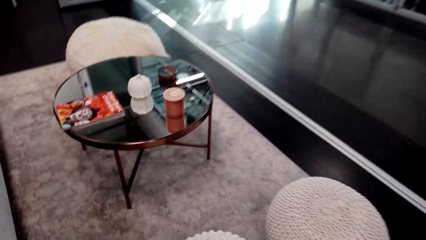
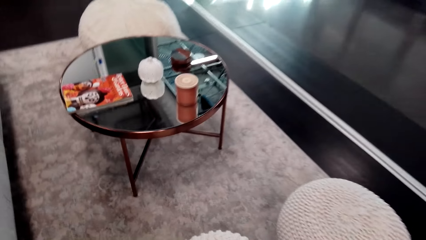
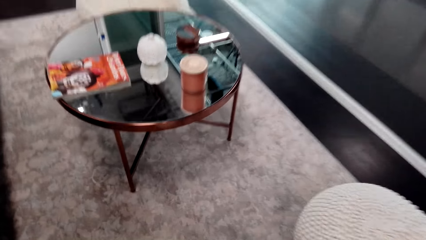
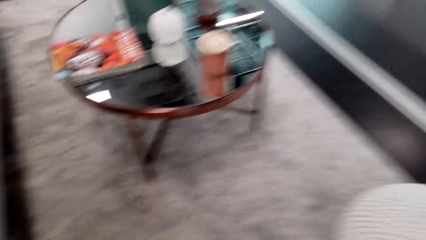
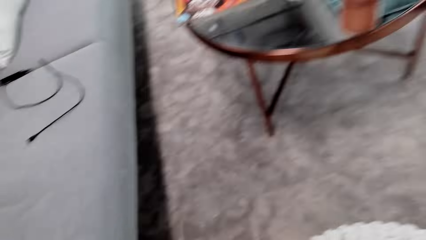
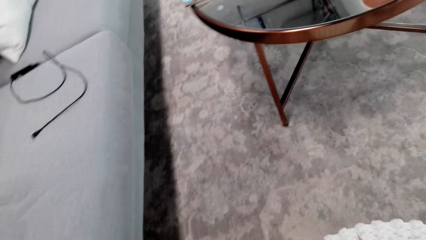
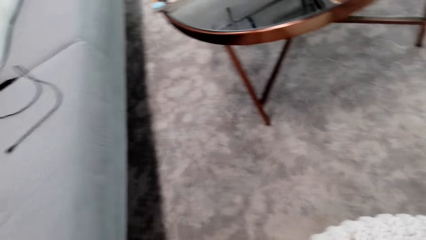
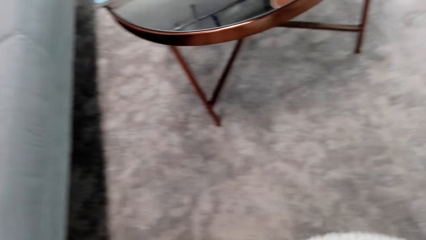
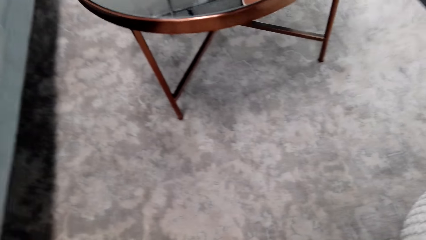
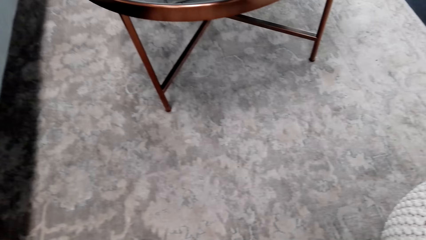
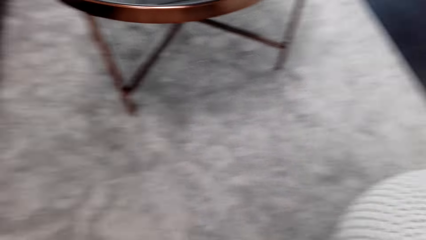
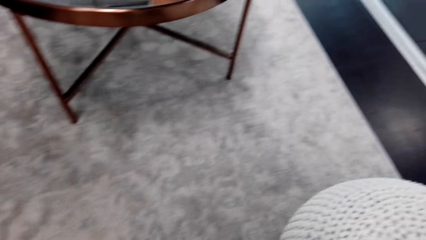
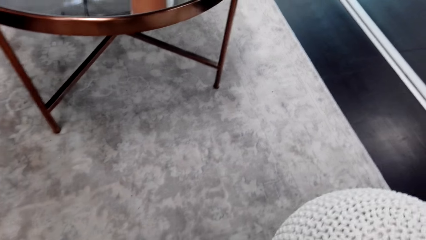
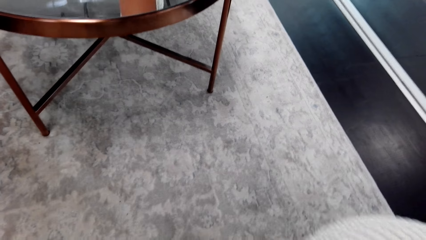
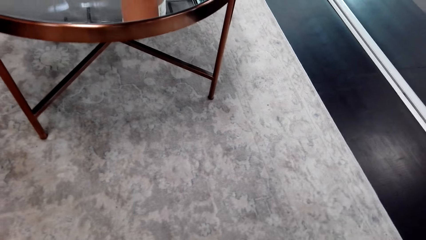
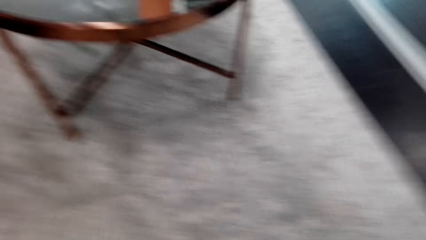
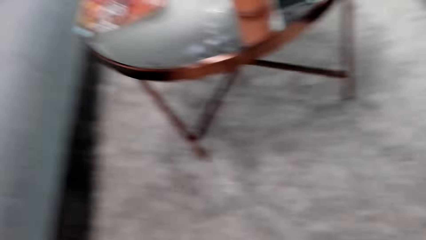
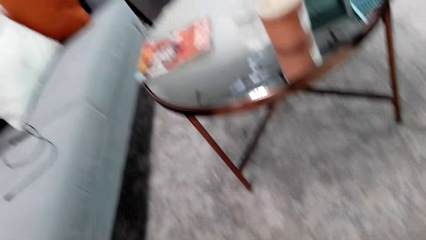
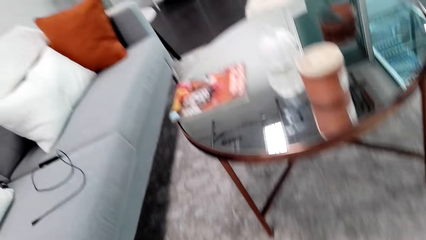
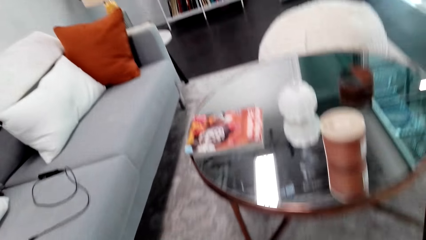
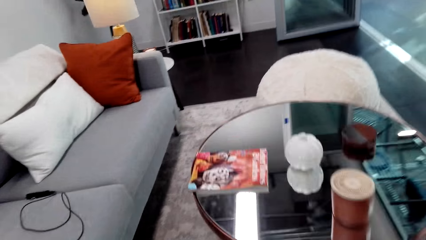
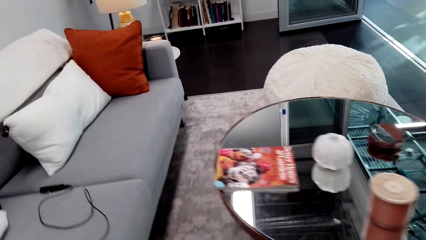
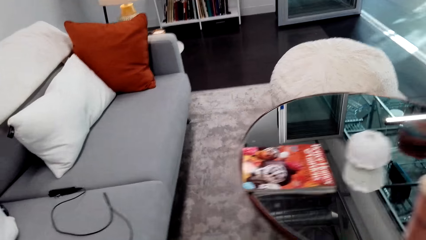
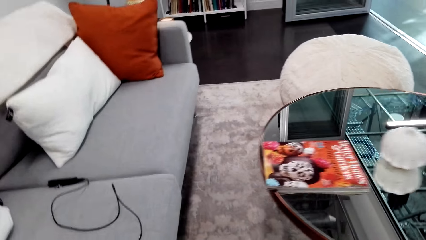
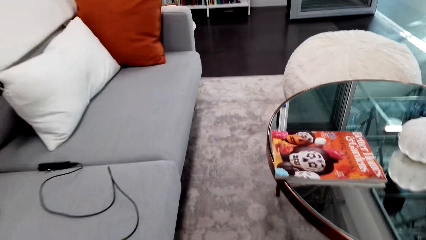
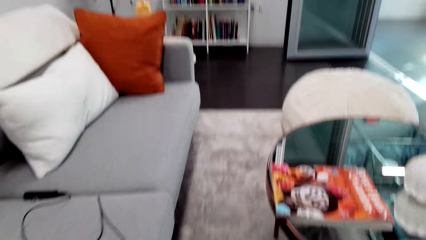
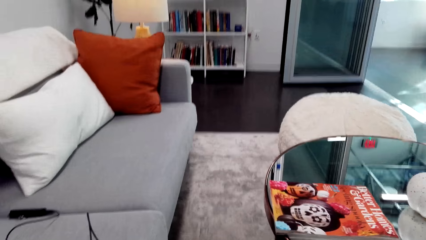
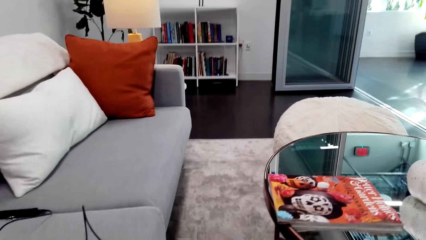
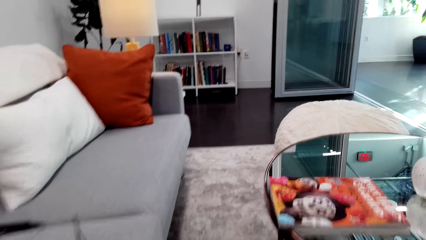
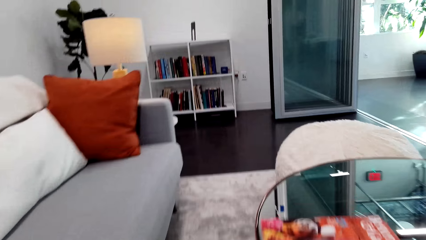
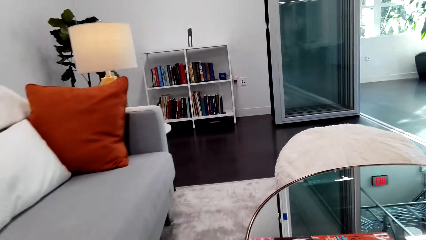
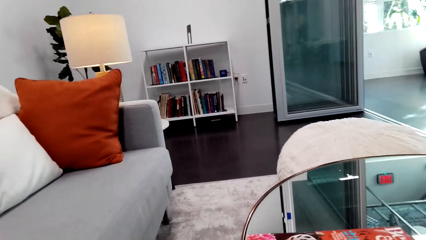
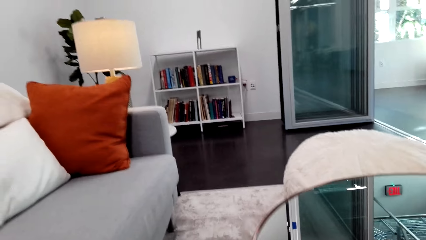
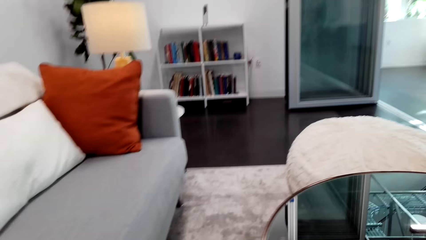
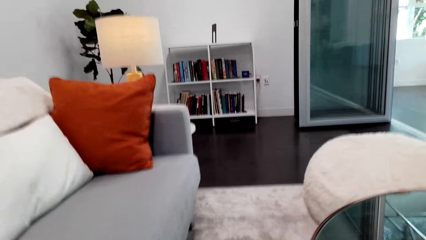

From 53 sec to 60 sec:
The camera wearer moves the stools.

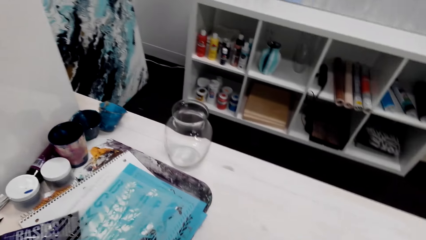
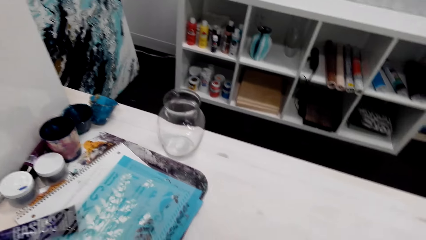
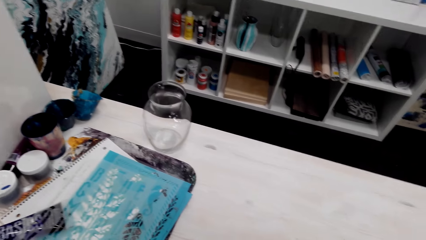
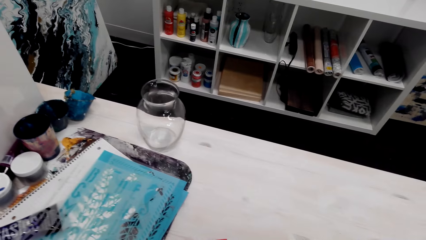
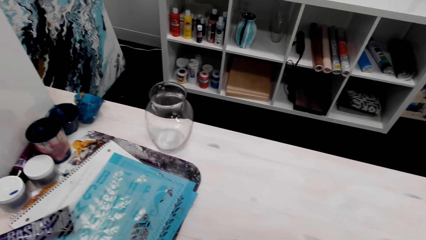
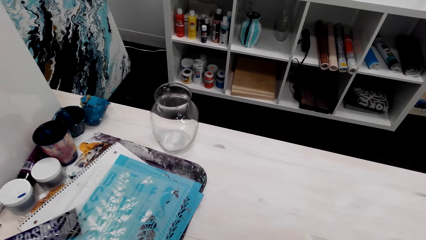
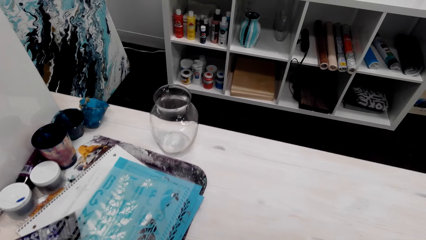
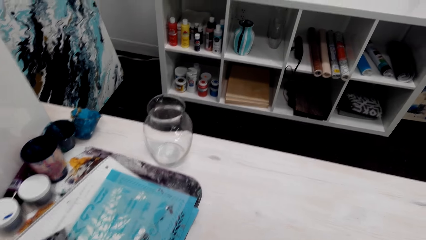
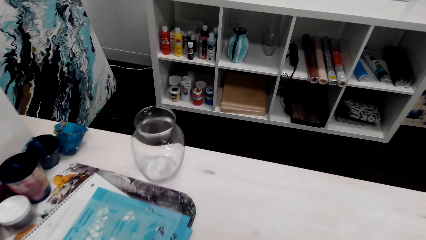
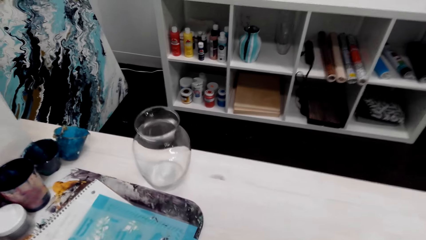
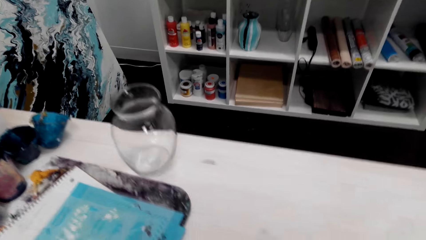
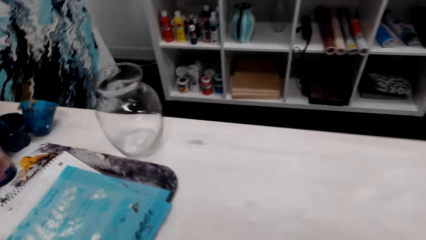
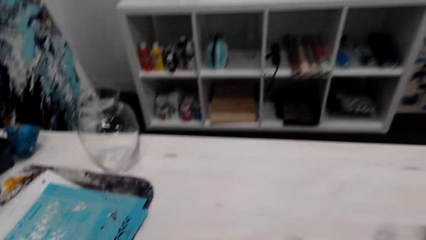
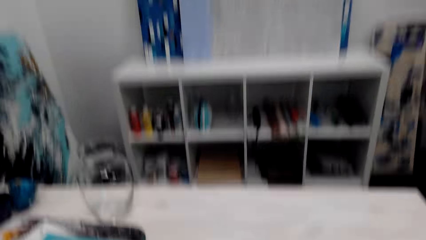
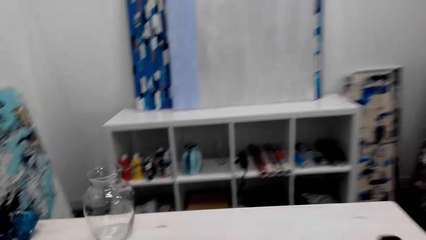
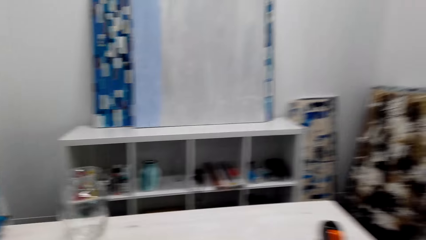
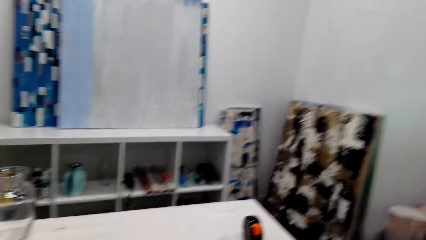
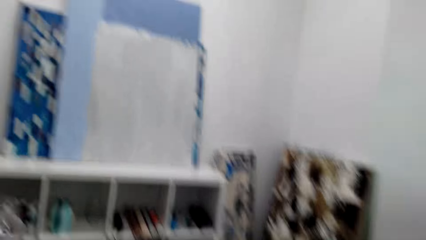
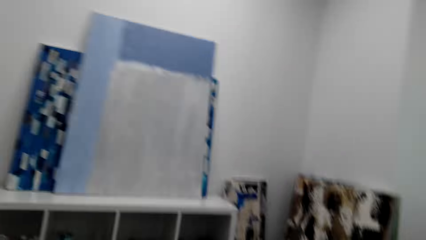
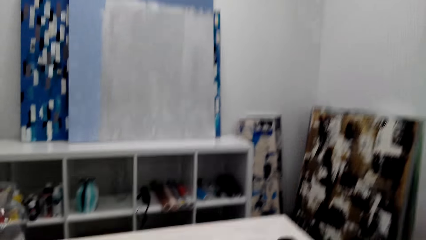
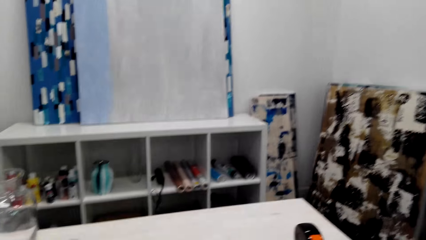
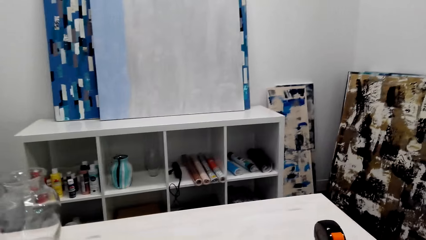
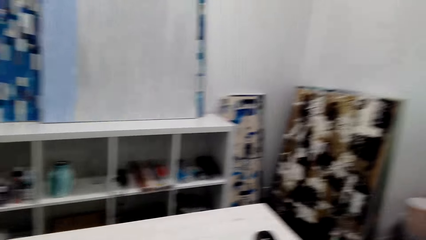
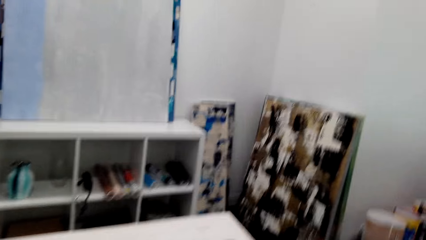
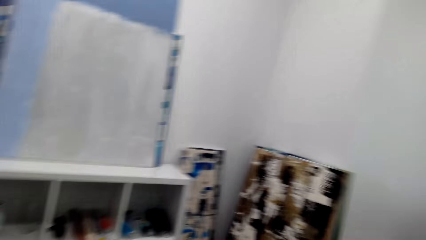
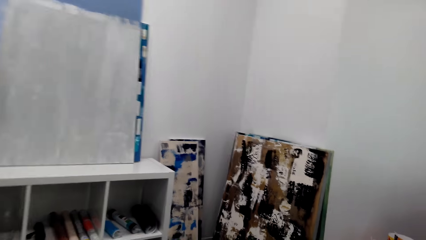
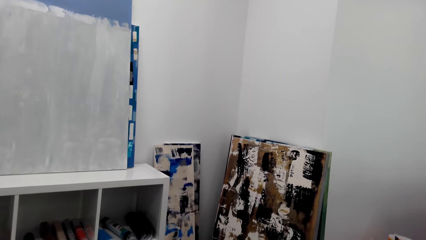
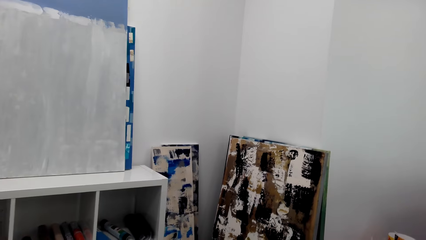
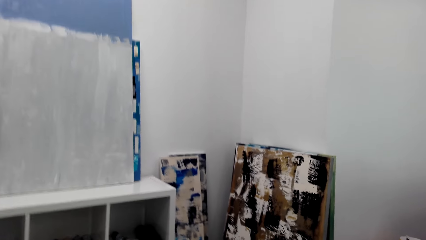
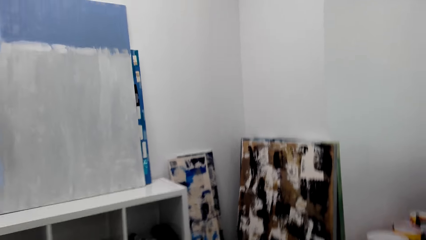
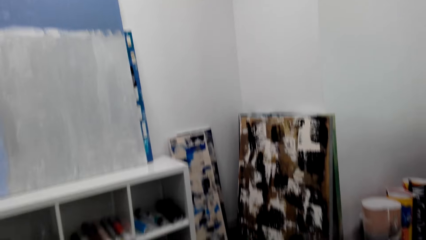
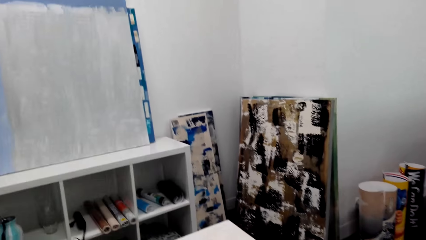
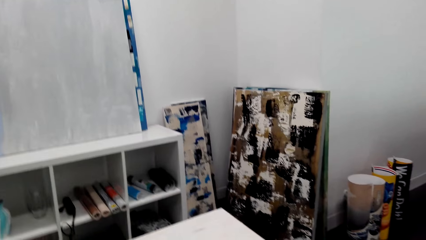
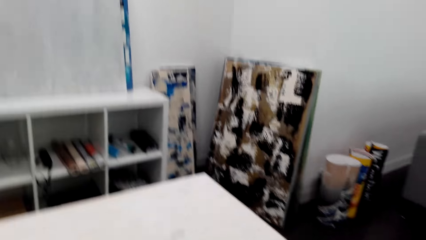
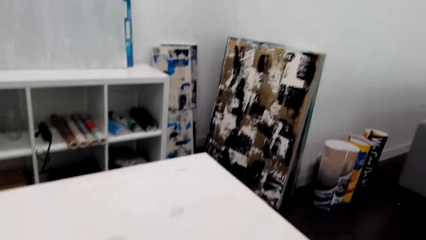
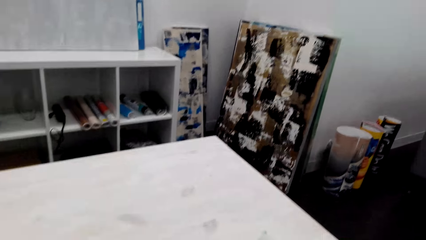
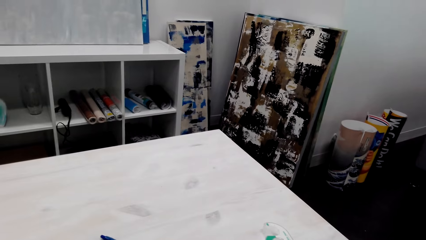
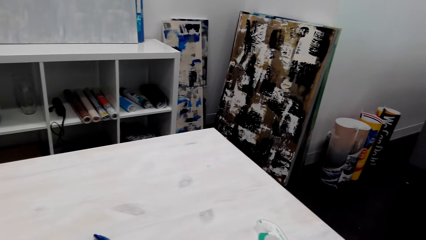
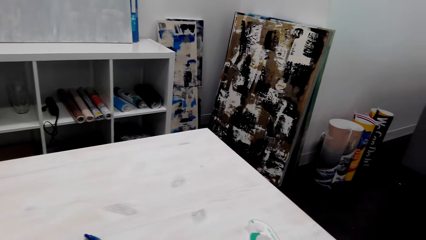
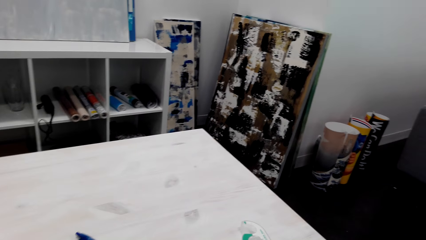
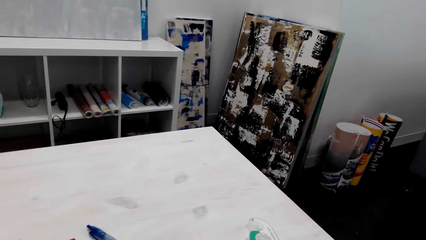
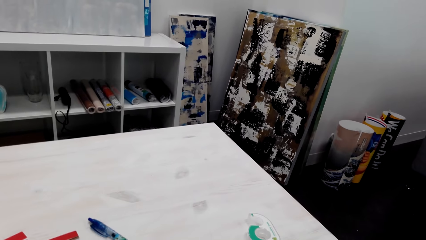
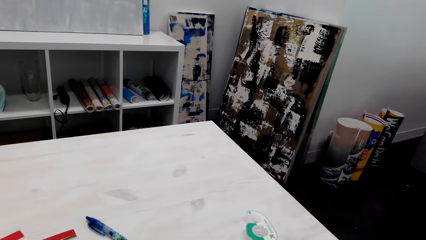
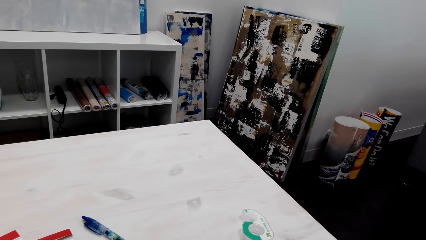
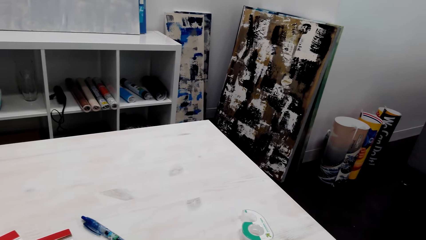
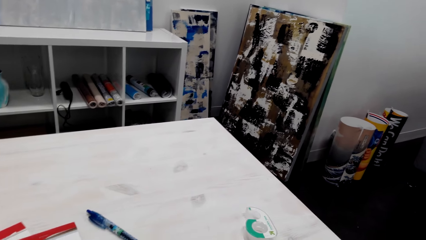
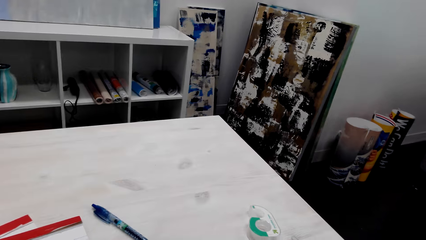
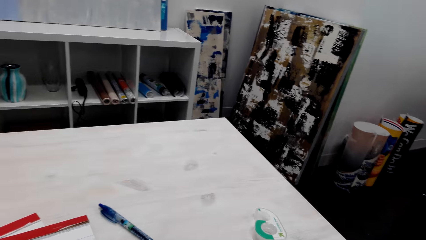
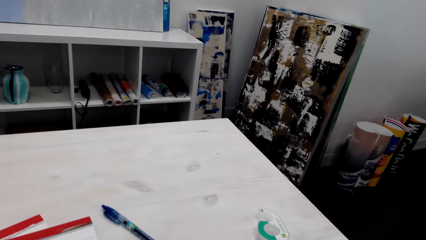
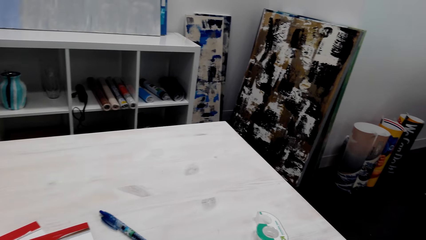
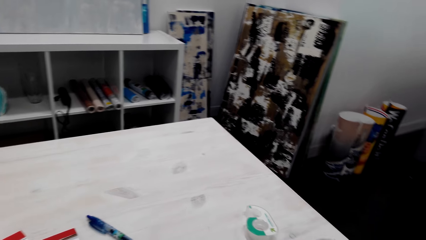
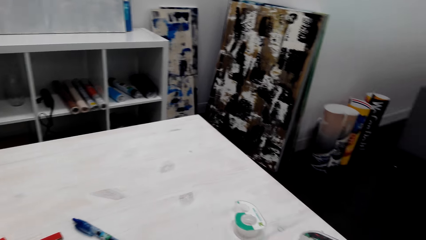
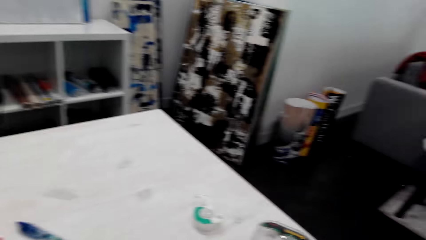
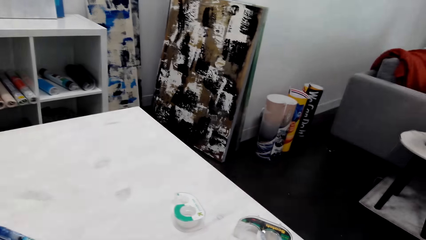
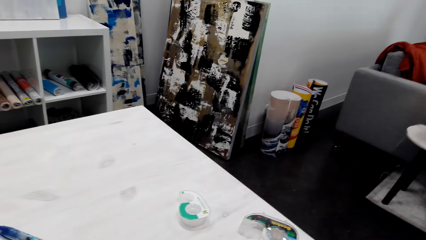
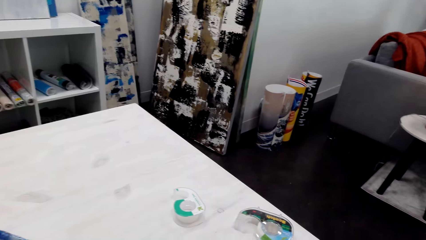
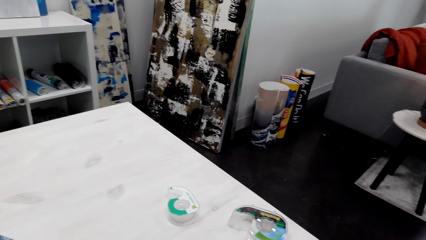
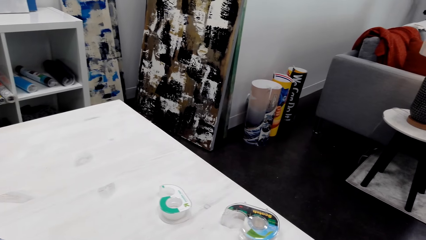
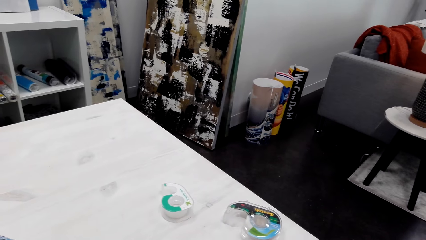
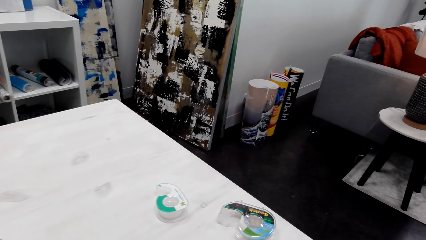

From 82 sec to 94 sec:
The camera wearer looks around.
